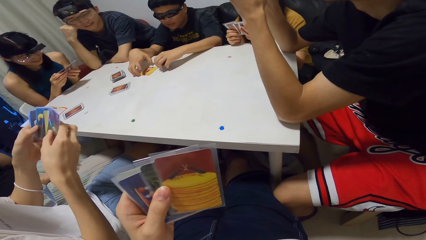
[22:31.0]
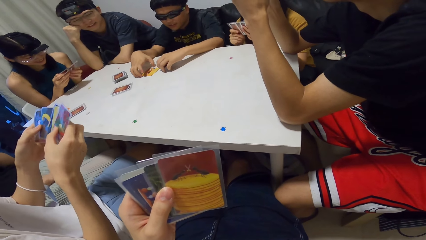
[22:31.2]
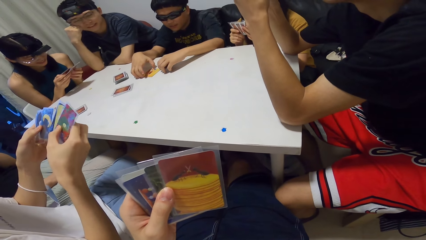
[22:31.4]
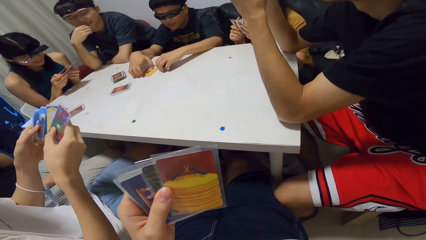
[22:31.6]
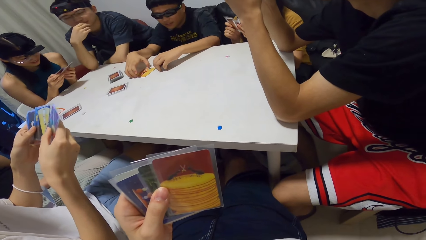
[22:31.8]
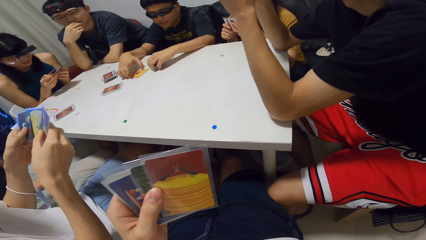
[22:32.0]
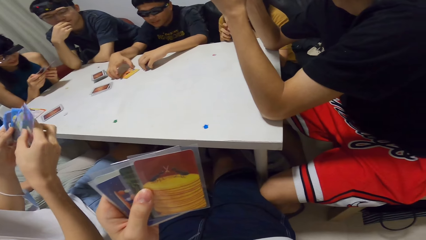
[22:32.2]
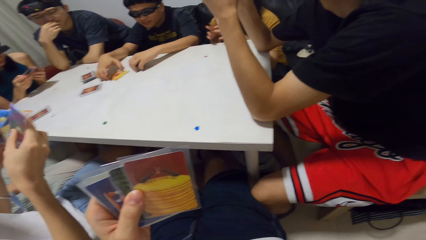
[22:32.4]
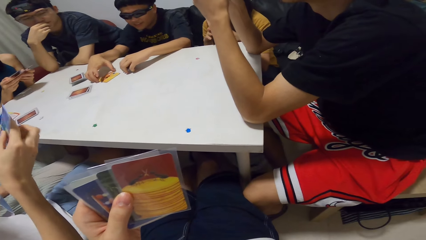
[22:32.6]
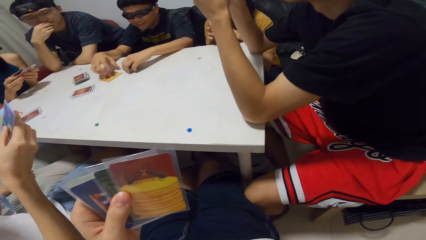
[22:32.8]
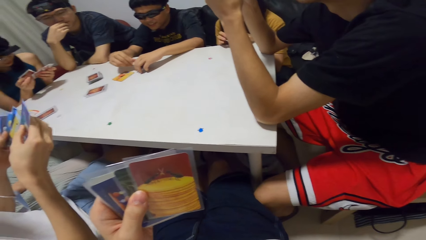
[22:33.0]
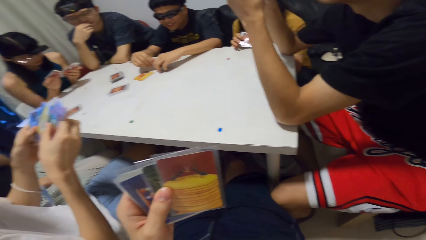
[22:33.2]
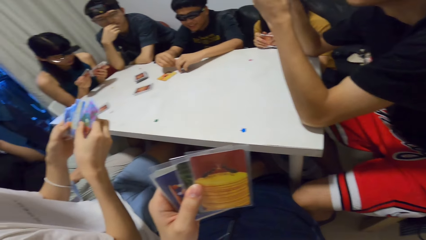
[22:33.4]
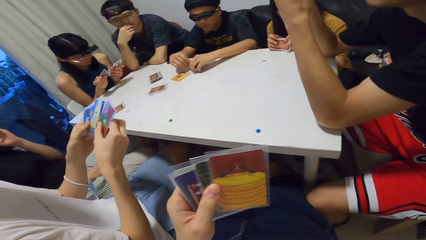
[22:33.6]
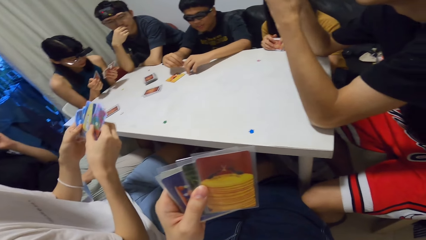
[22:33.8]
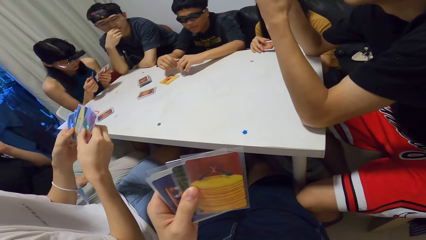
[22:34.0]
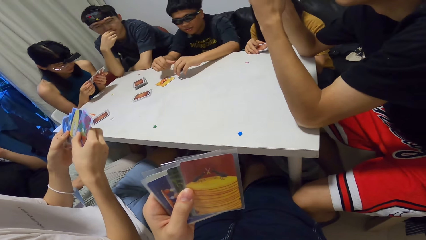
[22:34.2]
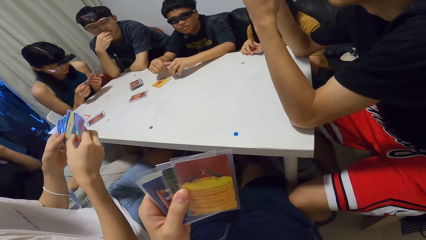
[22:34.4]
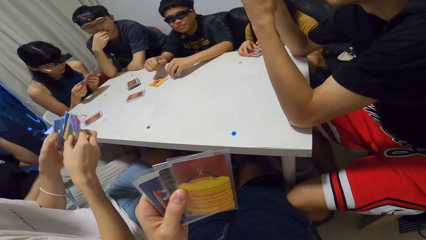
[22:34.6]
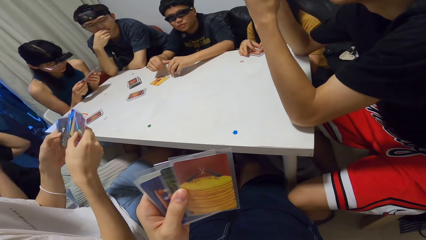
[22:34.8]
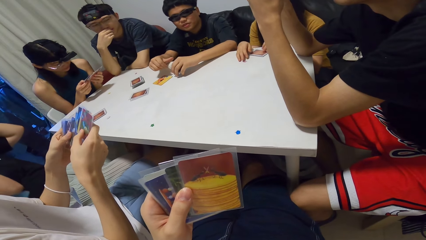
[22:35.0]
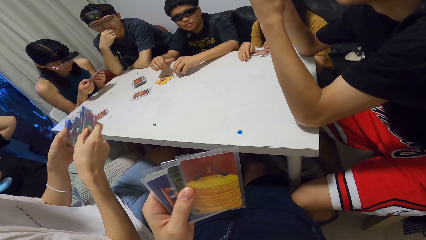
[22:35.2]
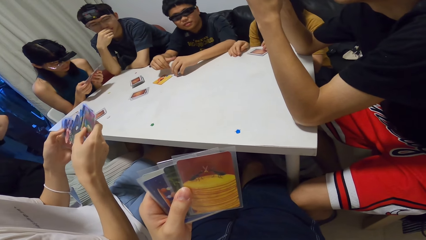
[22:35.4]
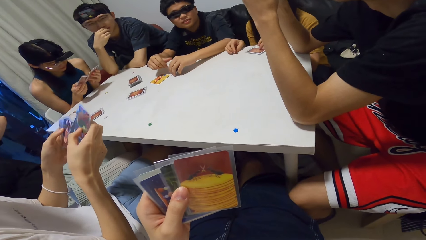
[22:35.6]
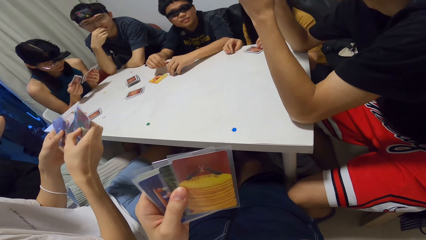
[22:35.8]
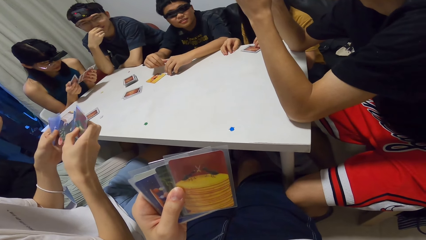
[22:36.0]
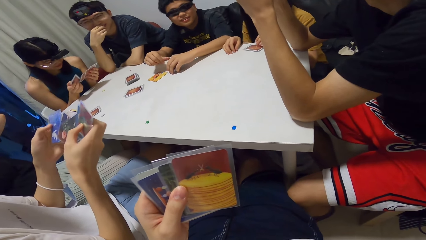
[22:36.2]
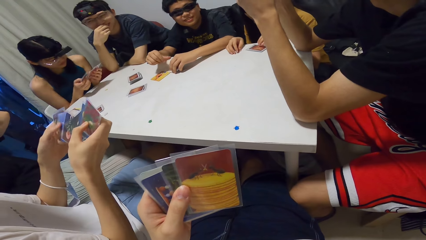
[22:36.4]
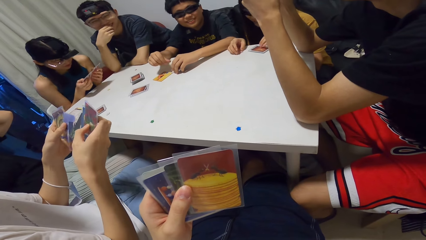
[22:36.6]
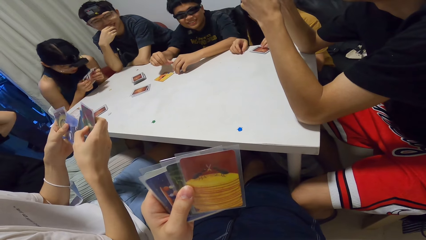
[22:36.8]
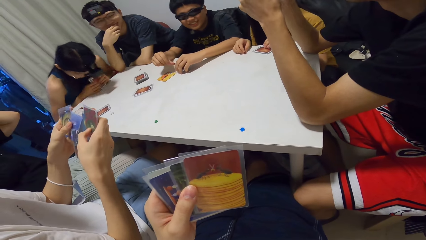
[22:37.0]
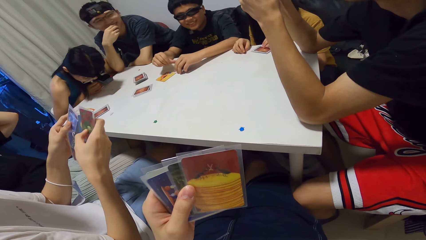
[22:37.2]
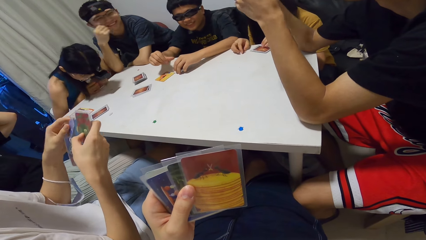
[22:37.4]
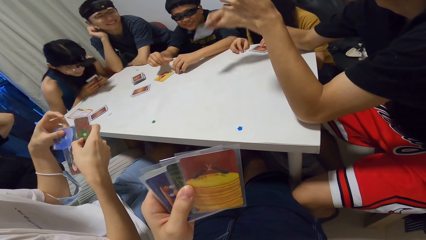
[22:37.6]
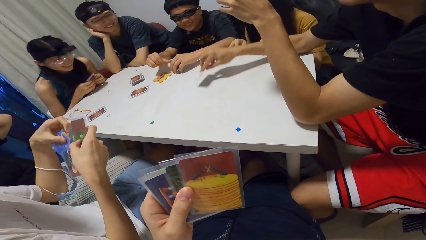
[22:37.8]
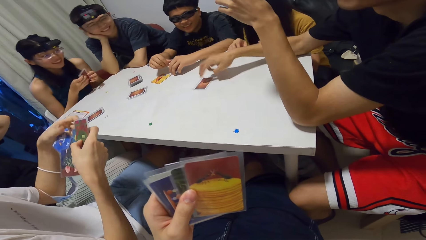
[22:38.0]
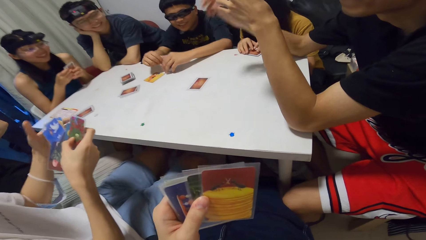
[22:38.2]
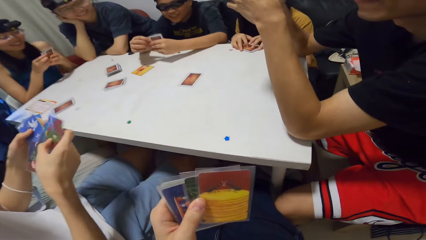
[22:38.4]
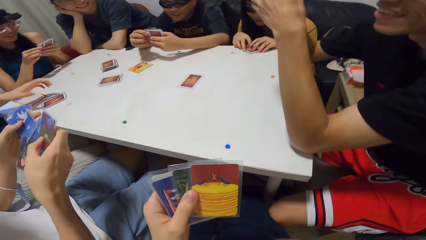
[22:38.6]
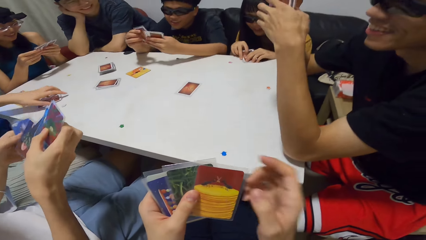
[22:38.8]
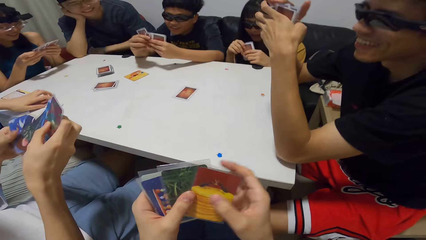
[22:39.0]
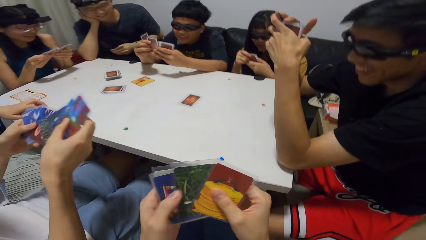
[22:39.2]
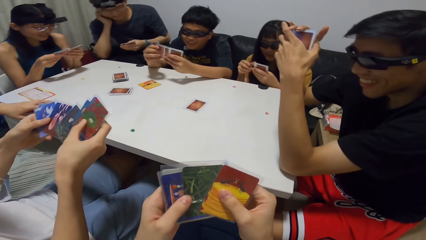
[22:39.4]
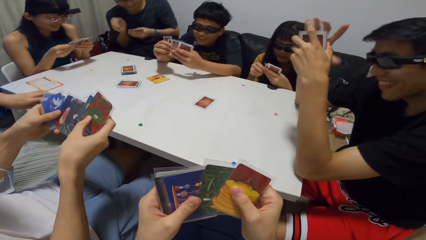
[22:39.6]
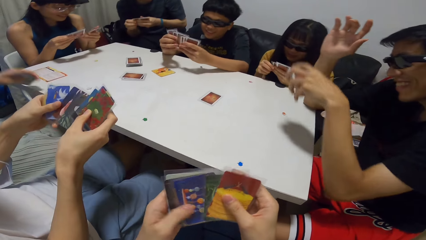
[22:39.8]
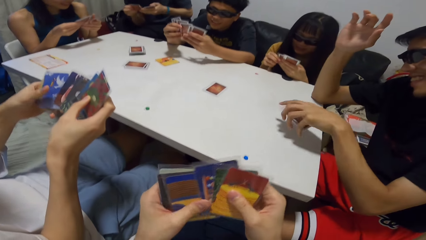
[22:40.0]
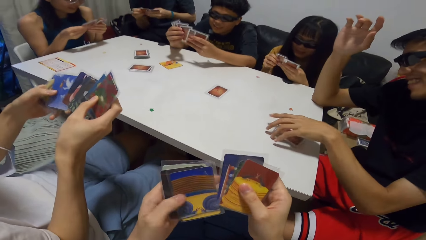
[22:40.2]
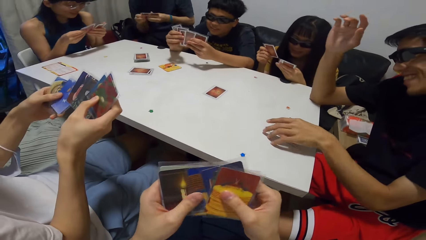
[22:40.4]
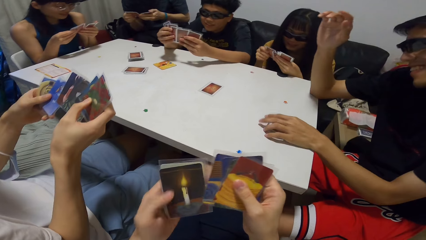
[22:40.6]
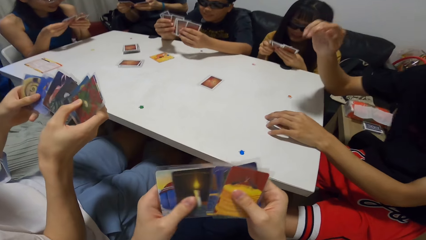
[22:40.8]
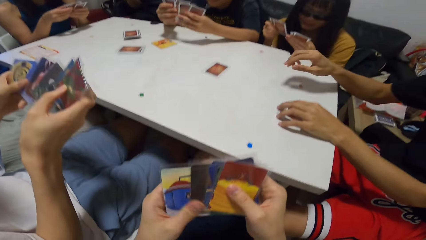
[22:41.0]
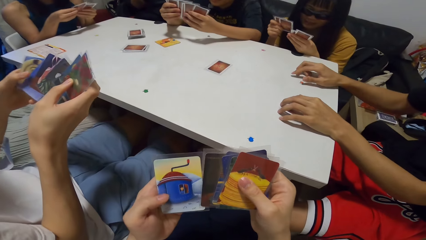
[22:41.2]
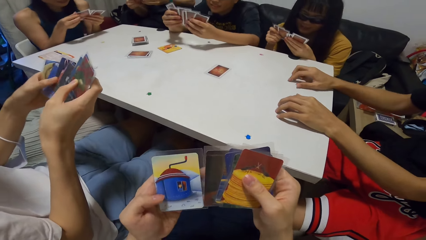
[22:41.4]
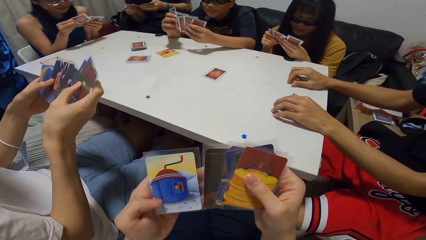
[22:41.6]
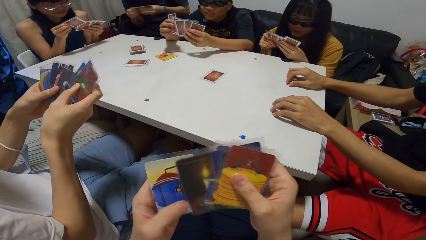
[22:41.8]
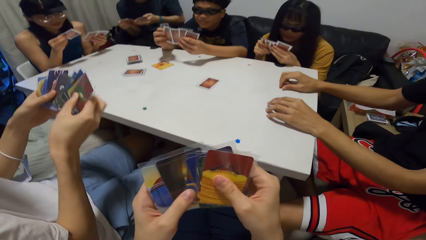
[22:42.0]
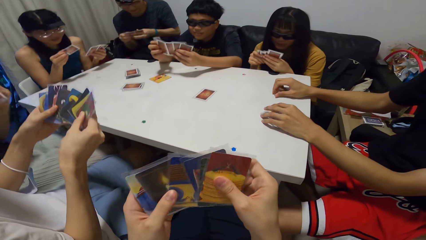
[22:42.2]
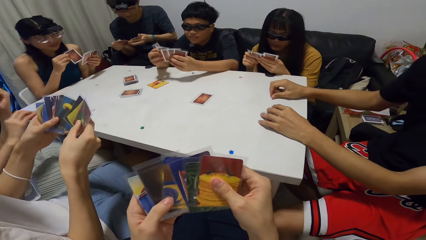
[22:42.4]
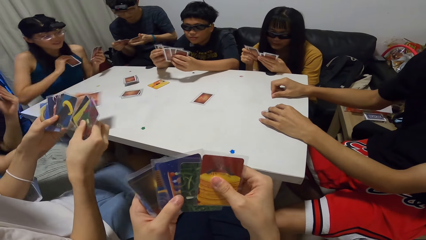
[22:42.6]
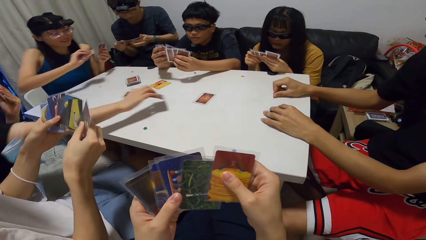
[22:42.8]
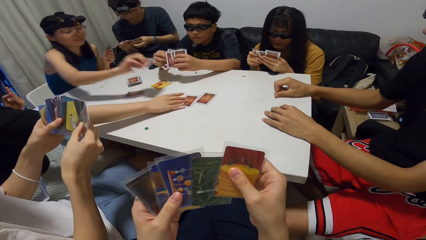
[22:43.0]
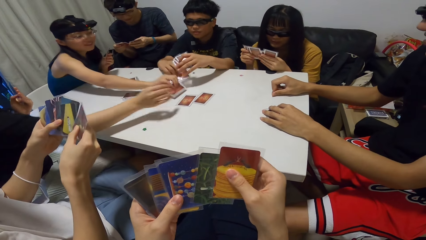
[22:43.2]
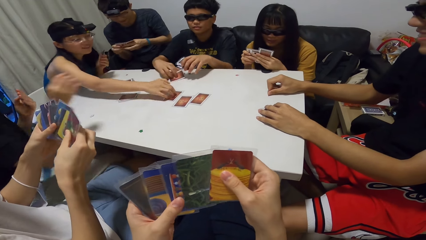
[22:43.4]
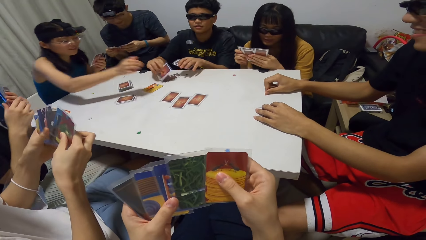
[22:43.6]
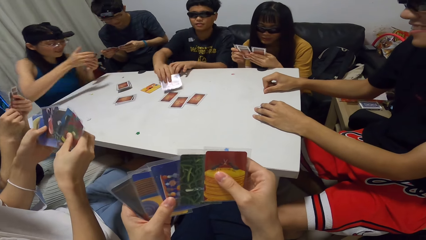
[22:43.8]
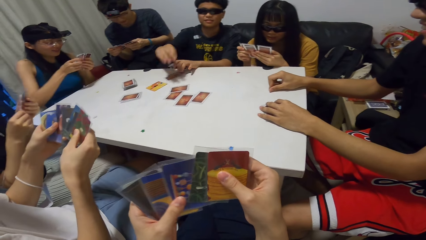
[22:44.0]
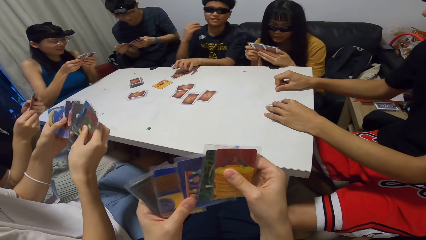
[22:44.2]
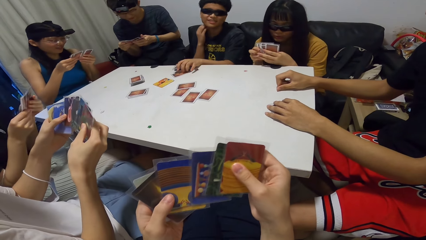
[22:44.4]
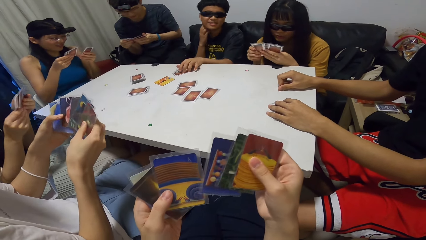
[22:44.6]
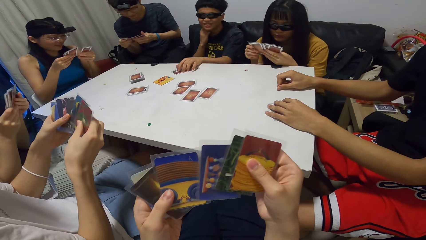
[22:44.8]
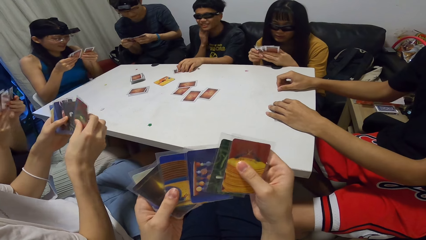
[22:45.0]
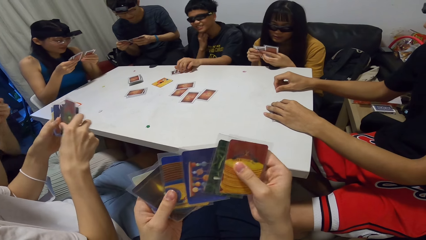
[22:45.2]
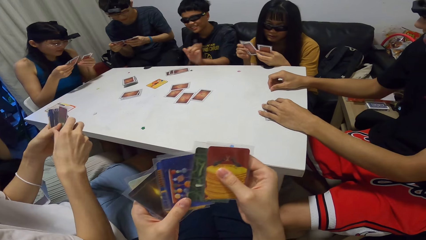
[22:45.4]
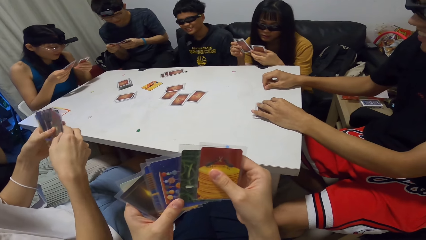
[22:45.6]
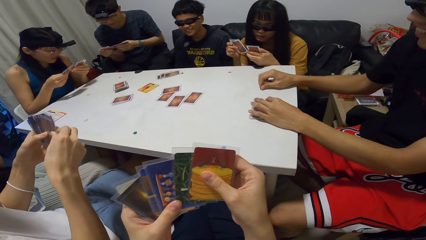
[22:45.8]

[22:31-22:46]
A man adjusts a playing card around the table with his right hand. Another man drops a card on the table with his right hand. A third man picks up his set of cards from the table with his left hand. The second man drops his playing cards on the table with his left hand. The second man holds the orange jigsaw on the table with his right hand. The third man drops a card on the table with his right hand. A woman drops a card on the table with her right hand. The first man drops a card on the table with his right hand.
